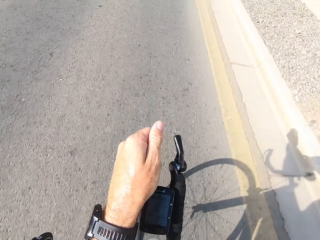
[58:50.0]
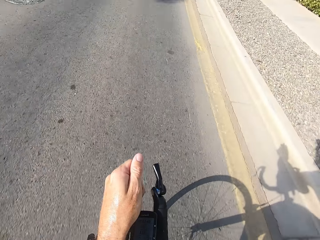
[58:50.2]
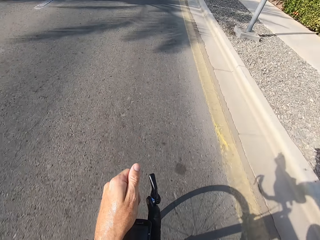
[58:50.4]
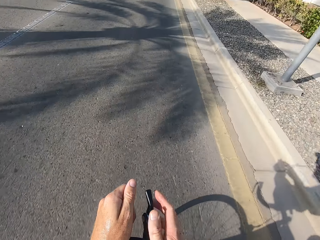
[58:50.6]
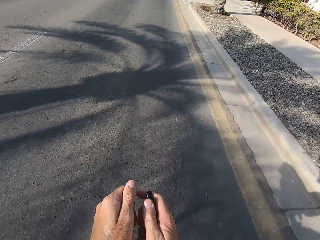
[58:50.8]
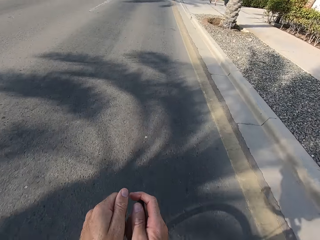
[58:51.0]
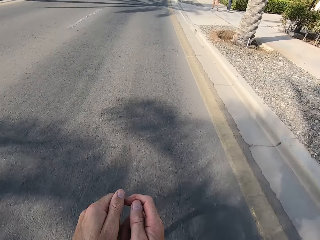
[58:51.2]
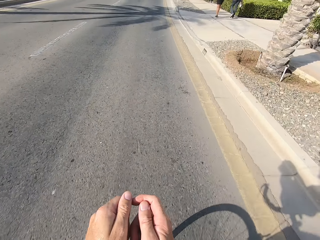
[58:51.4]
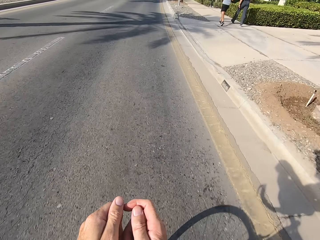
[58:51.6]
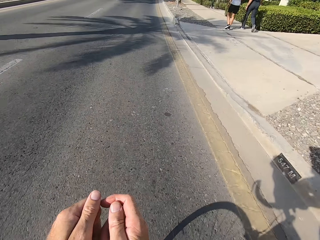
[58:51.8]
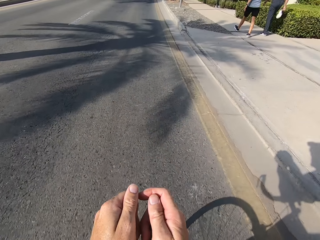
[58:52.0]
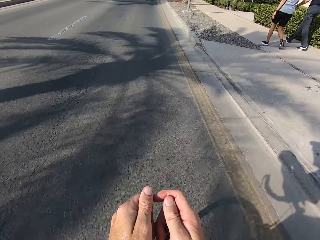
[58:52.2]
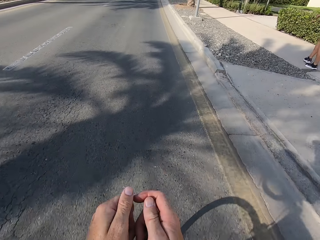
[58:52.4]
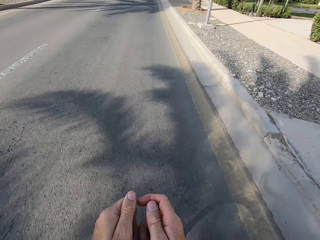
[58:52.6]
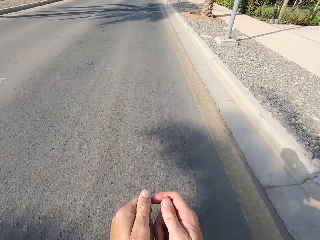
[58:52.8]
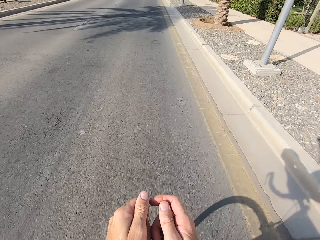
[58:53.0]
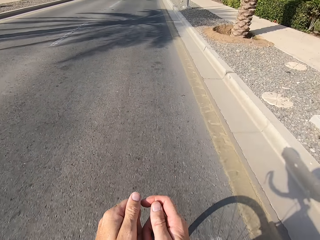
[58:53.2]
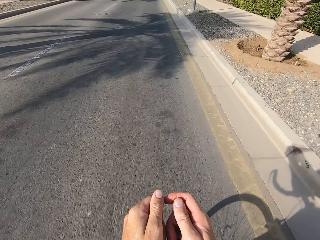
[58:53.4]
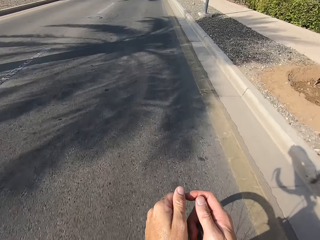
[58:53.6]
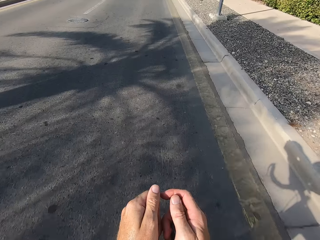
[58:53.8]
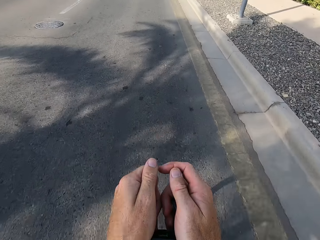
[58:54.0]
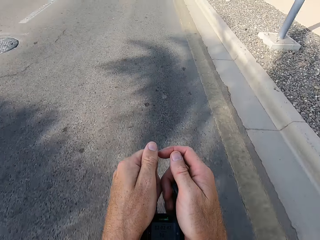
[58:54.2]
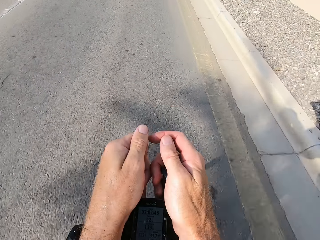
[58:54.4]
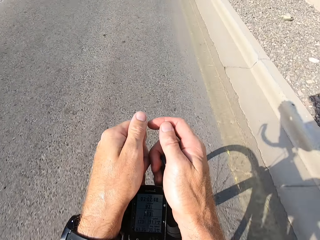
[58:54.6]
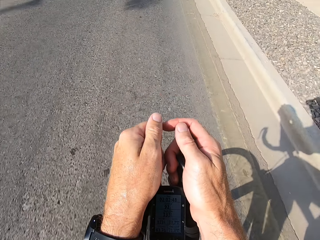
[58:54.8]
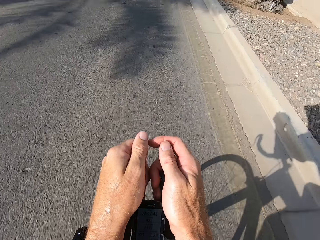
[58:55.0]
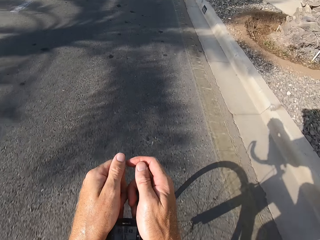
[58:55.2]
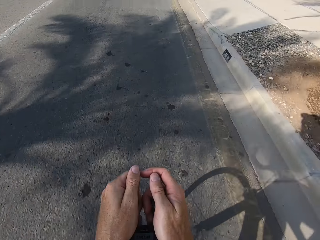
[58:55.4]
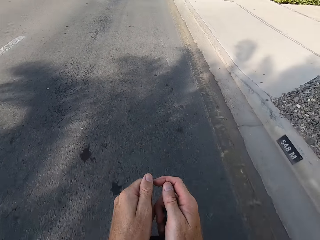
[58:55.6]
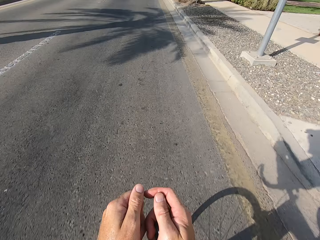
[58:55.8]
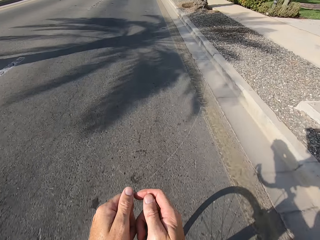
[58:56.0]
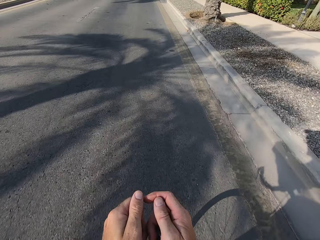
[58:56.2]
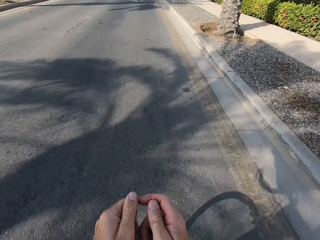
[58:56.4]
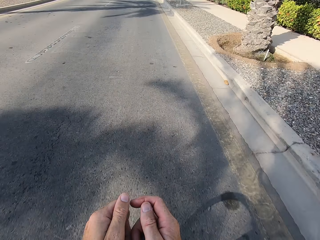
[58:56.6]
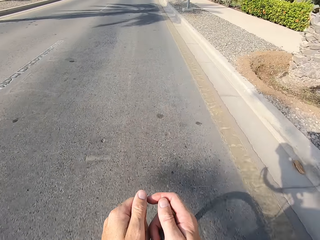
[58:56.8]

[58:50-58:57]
The camera wearer swings the right hand. They hold the bike rest handlebar. They cycle on the road.

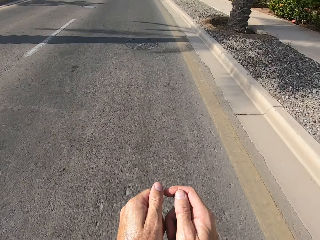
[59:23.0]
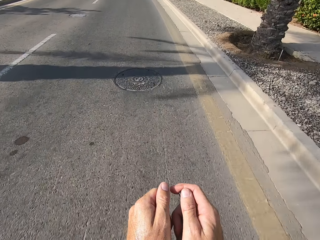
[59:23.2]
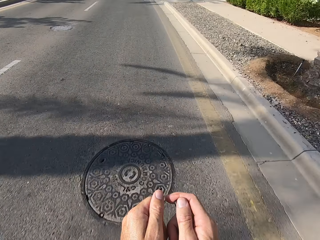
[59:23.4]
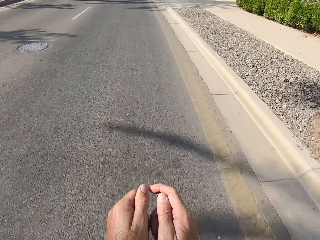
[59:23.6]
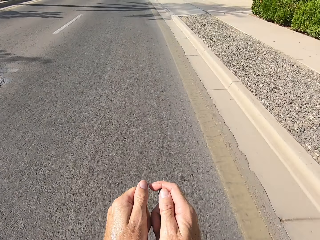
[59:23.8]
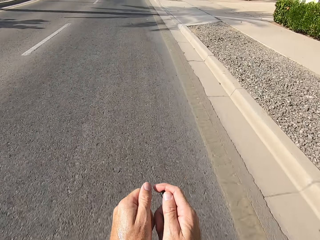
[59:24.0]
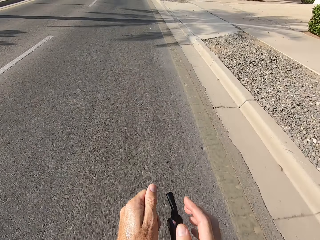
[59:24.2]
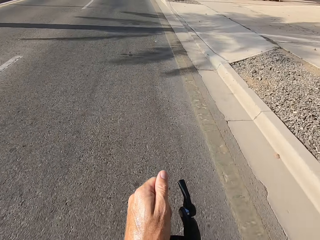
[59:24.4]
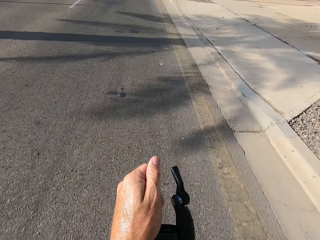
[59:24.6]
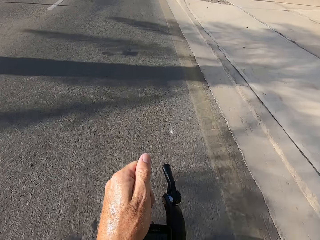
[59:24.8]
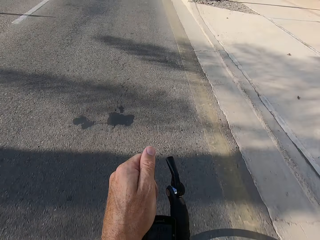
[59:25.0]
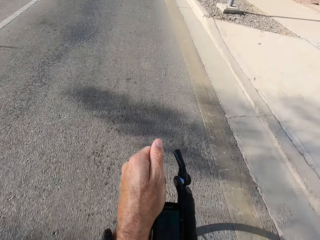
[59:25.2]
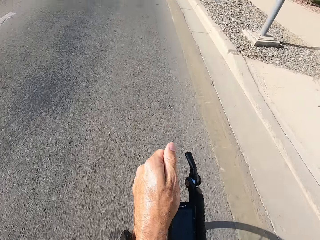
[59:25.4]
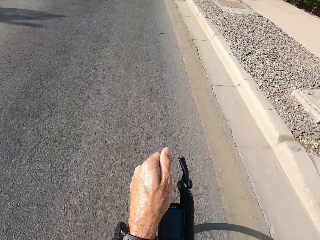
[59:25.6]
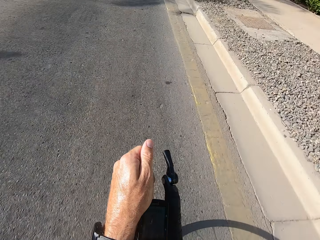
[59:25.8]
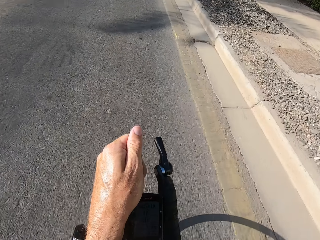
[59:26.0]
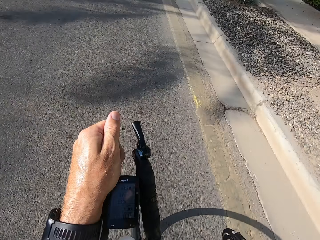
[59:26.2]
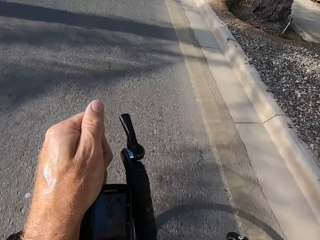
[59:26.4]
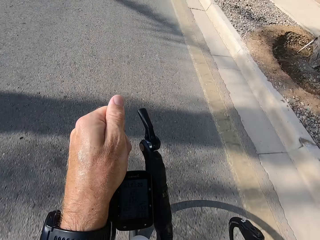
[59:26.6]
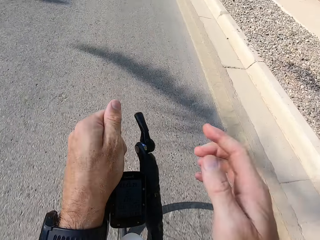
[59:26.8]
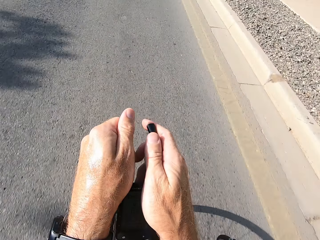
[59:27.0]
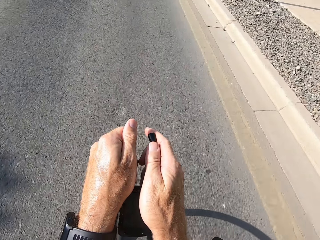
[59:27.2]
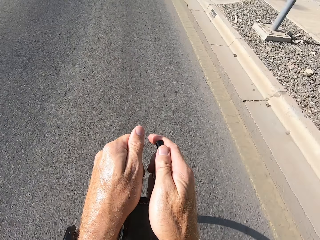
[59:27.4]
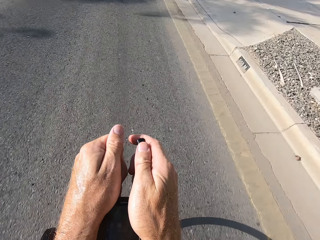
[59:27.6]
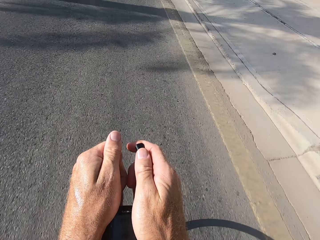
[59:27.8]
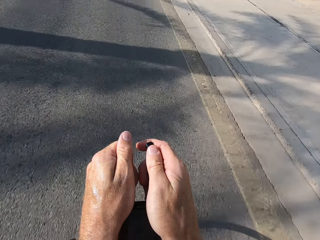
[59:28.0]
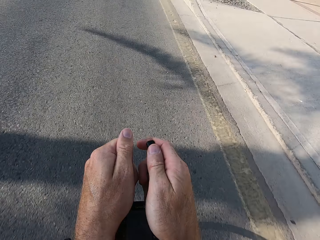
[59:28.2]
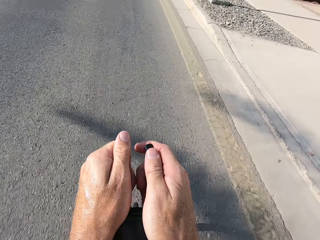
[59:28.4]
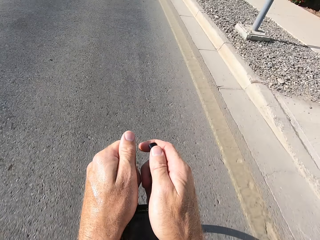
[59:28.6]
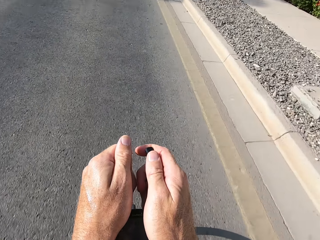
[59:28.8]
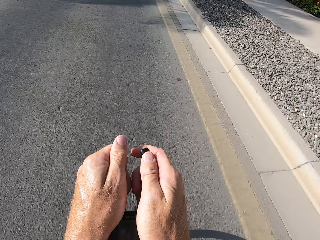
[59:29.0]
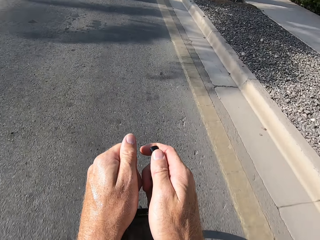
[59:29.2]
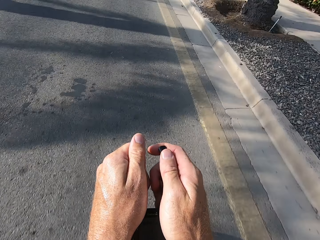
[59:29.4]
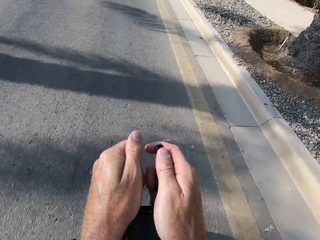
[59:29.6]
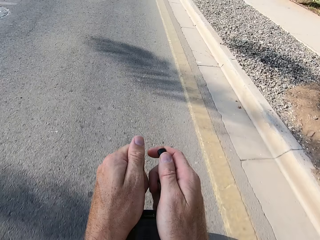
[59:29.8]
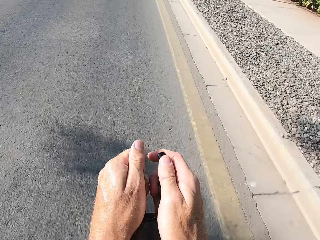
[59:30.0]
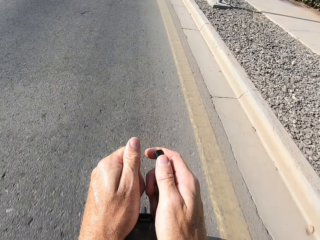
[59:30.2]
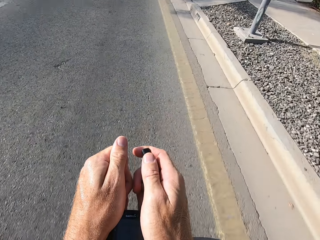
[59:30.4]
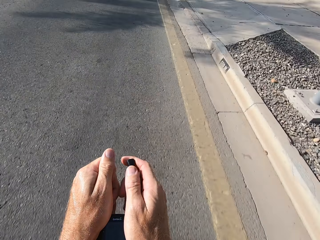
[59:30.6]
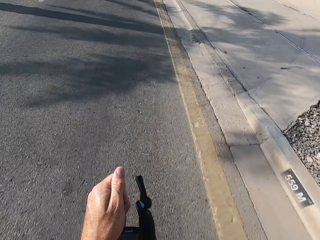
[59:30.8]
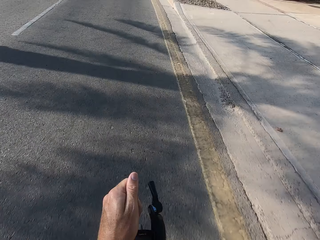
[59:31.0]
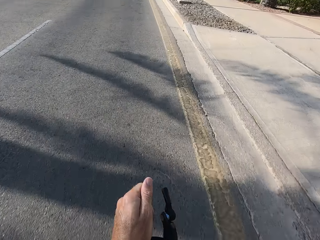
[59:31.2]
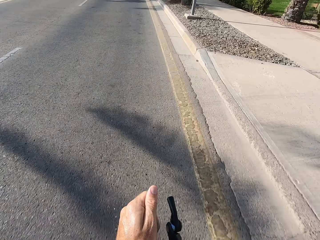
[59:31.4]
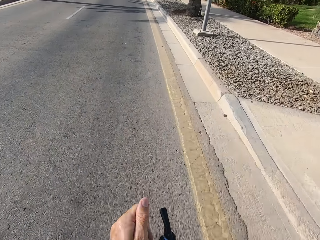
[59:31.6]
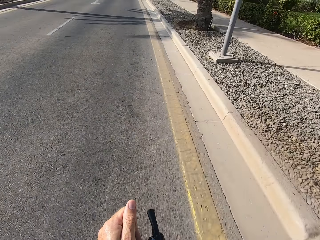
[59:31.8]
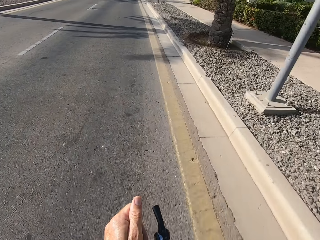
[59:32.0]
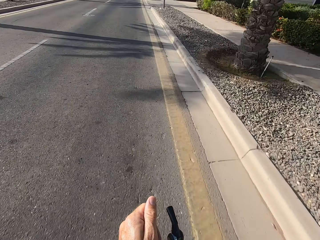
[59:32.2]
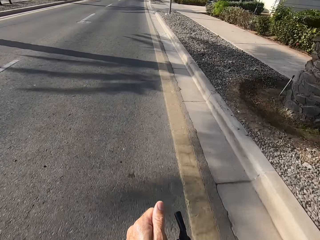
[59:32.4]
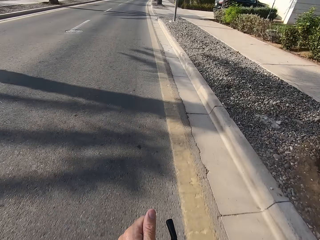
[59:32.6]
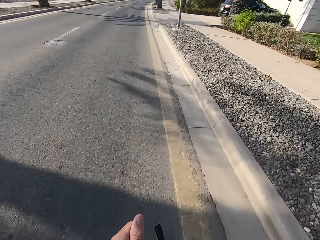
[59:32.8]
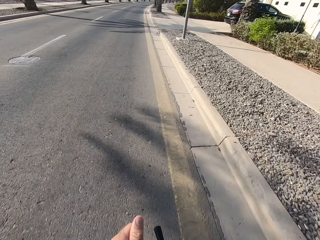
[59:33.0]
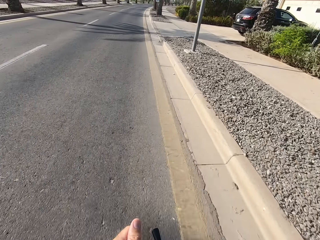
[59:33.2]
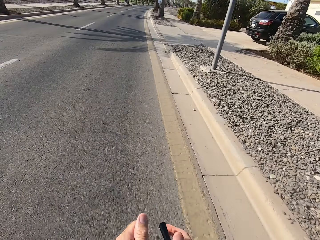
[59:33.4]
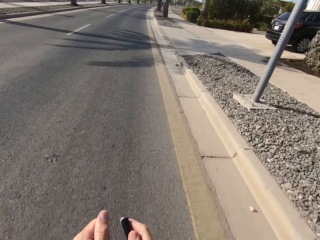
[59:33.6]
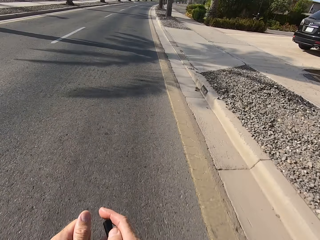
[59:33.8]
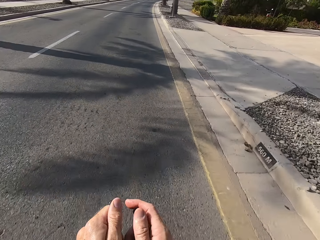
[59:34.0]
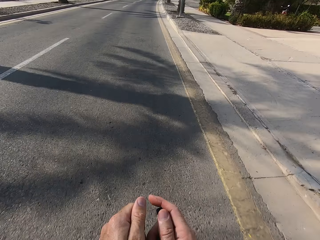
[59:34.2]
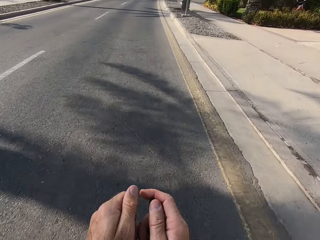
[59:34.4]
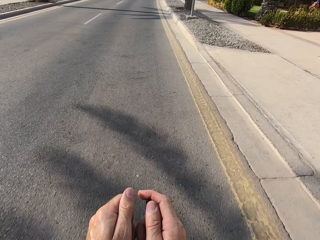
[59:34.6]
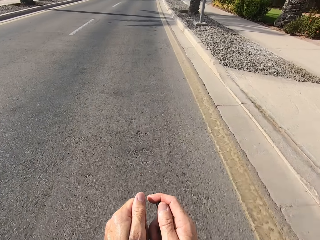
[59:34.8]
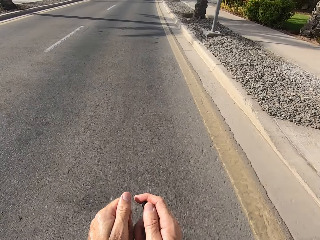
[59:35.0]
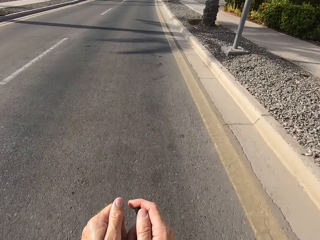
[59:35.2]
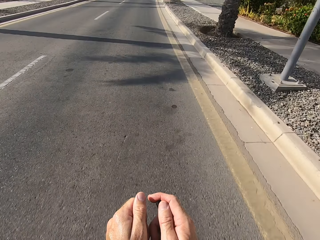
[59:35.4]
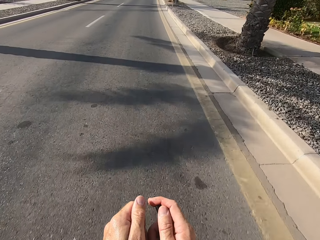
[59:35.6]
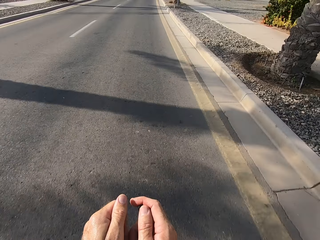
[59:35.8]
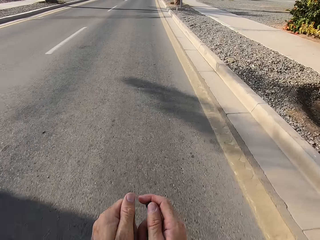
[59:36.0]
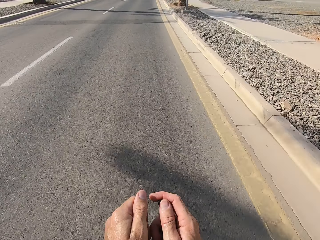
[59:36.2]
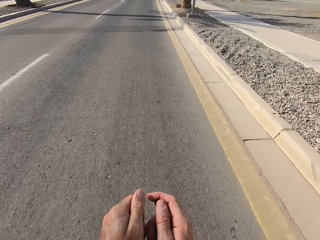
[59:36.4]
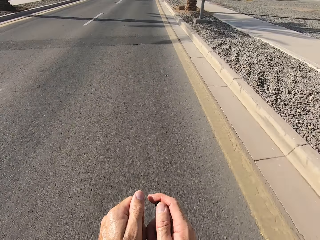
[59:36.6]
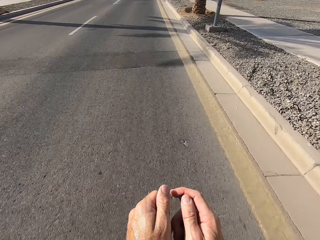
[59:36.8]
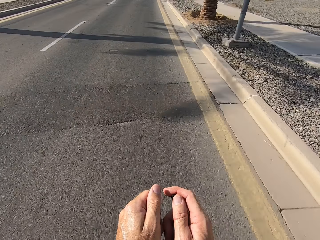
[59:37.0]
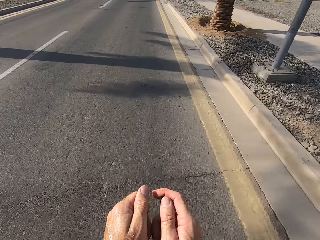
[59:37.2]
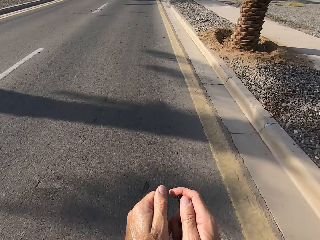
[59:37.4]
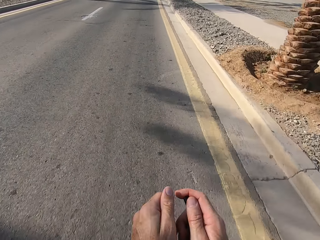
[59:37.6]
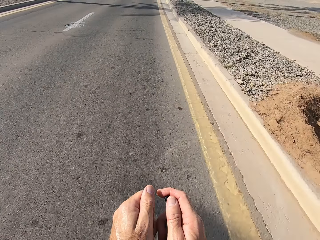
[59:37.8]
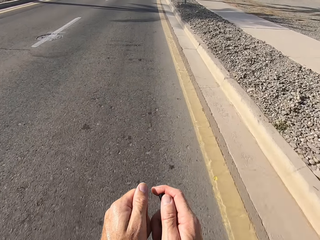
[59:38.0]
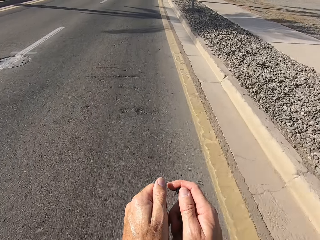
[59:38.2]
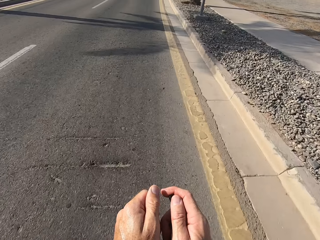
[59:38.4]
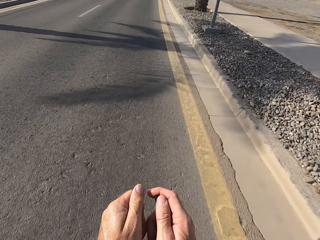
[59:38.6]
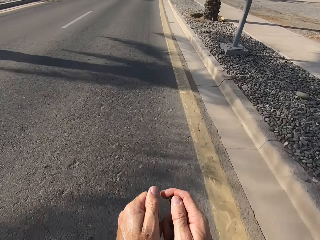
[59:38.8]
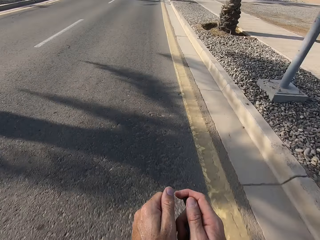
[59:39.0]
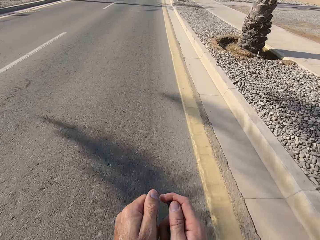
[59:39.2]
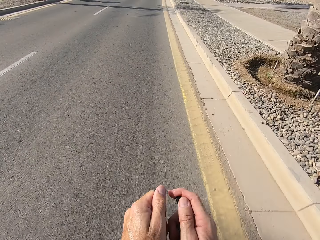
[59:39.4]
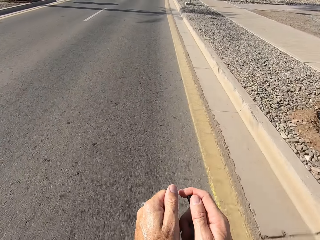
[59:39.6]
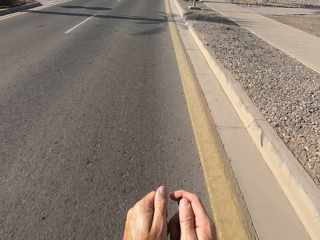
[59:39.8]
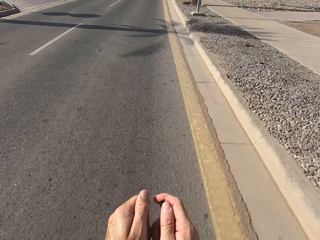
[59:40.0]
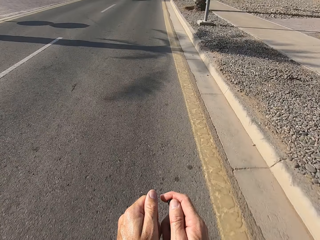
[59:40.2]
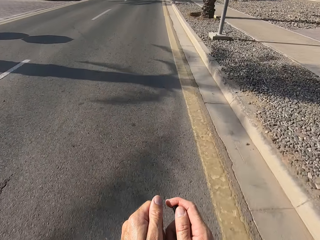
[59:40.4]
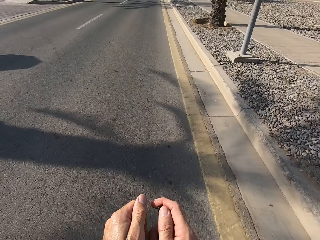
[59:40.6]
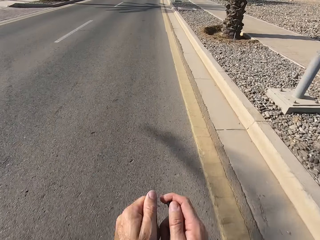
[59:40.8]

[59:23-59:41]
The camera wearer swings the right hand. They touch something. They swing the right hand. They hold the bike rest handlebar. They cycle on the road. They swing the right hand. They touch something. They swing the right hand. They hold the bike rest handlebar. They cycle on the road.
